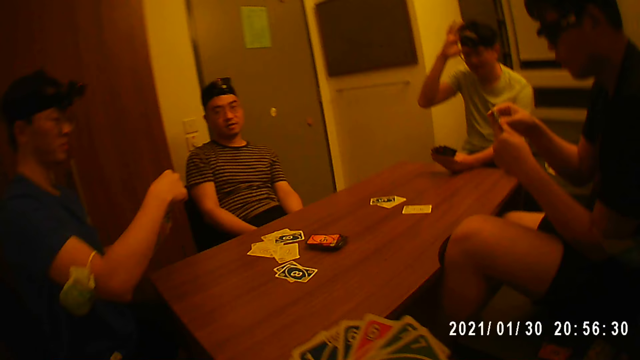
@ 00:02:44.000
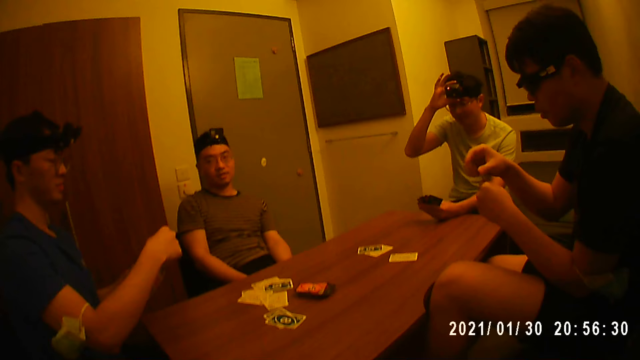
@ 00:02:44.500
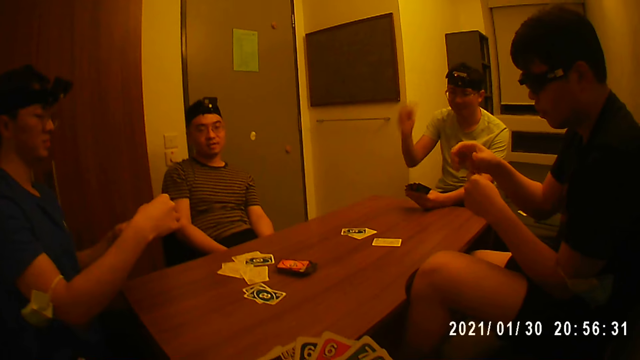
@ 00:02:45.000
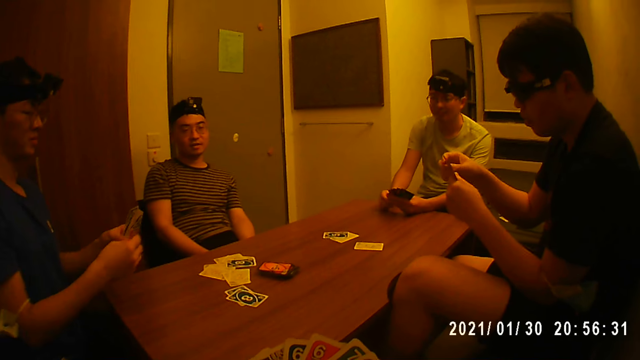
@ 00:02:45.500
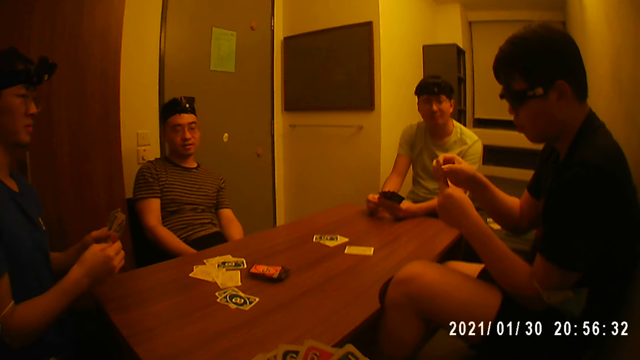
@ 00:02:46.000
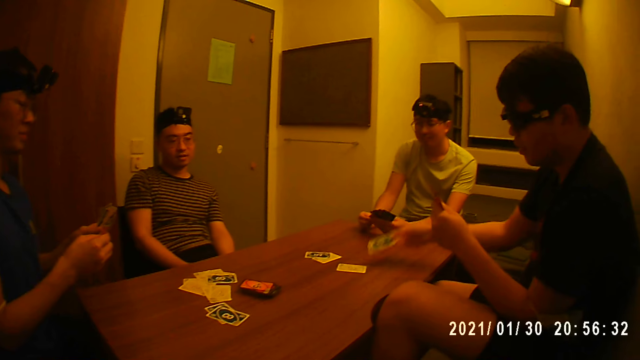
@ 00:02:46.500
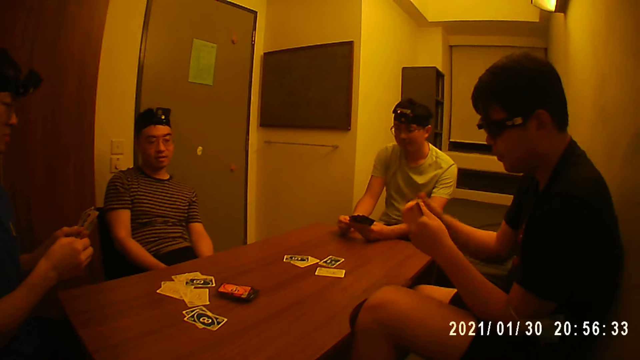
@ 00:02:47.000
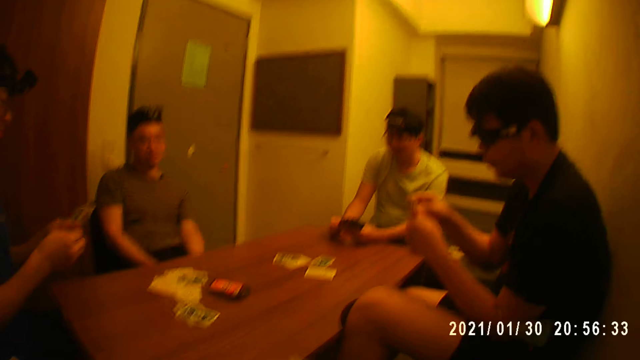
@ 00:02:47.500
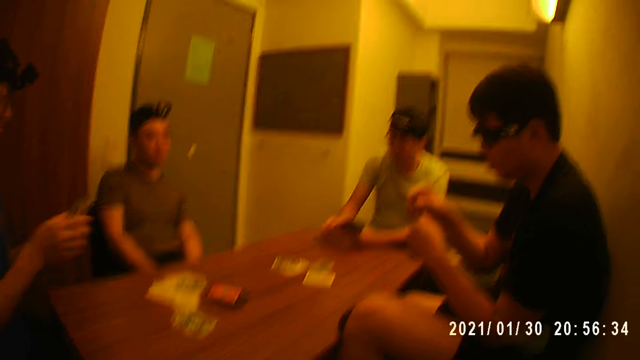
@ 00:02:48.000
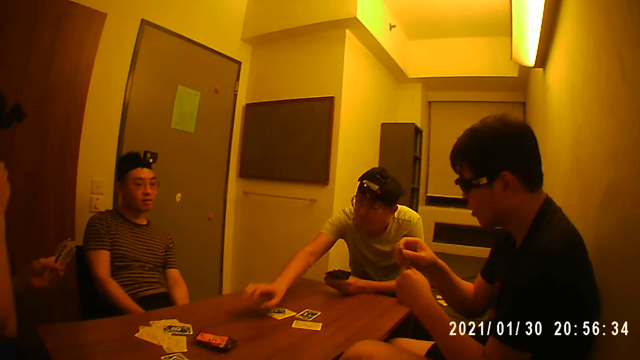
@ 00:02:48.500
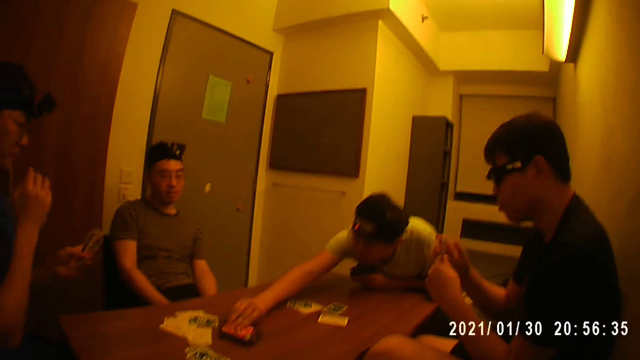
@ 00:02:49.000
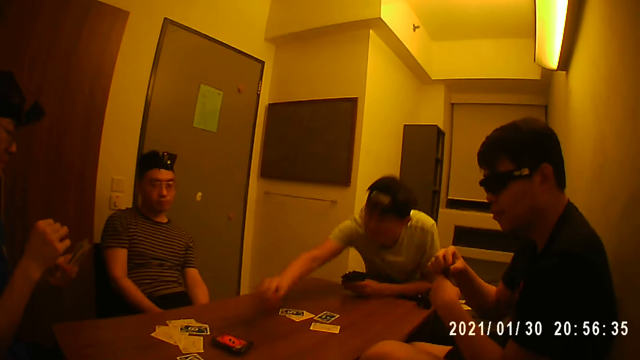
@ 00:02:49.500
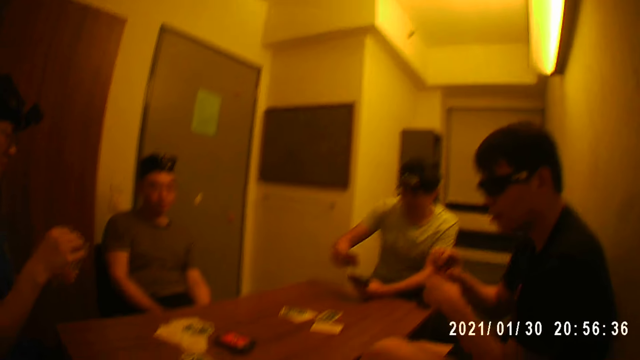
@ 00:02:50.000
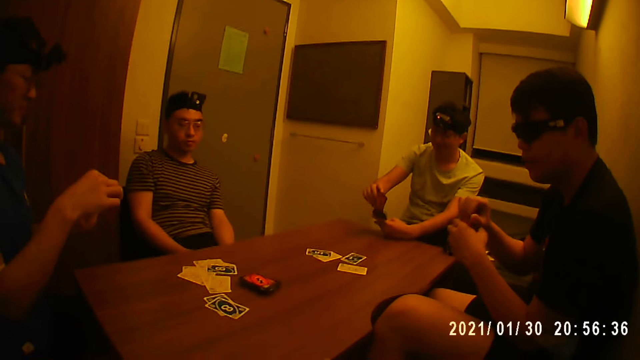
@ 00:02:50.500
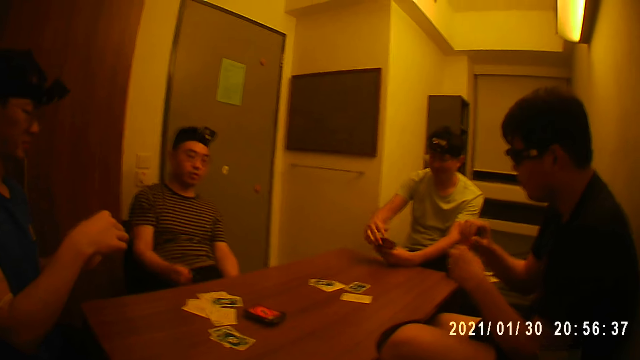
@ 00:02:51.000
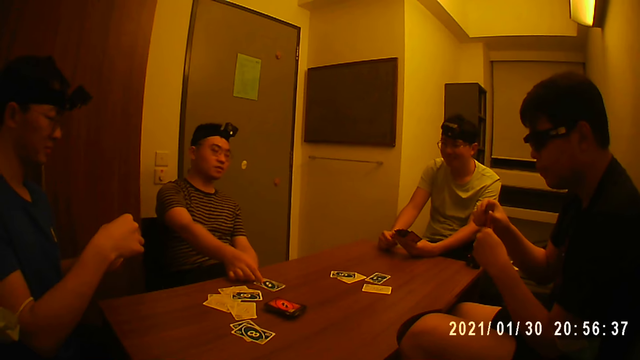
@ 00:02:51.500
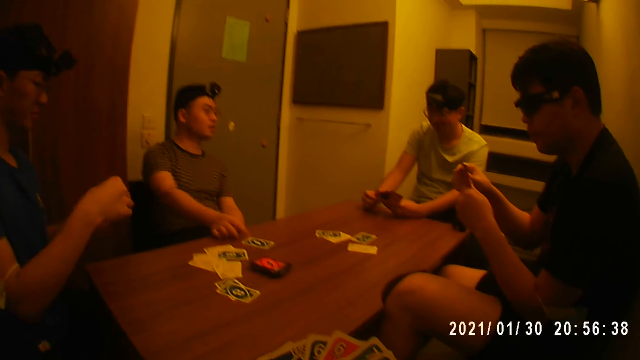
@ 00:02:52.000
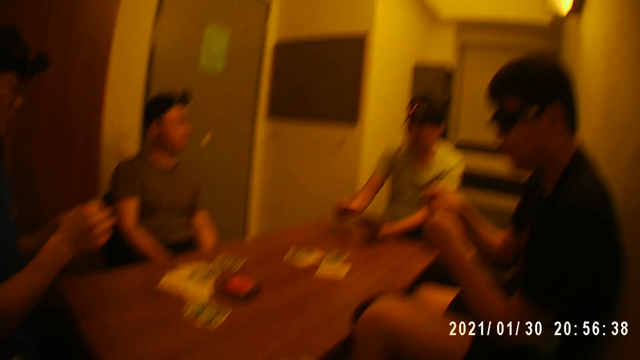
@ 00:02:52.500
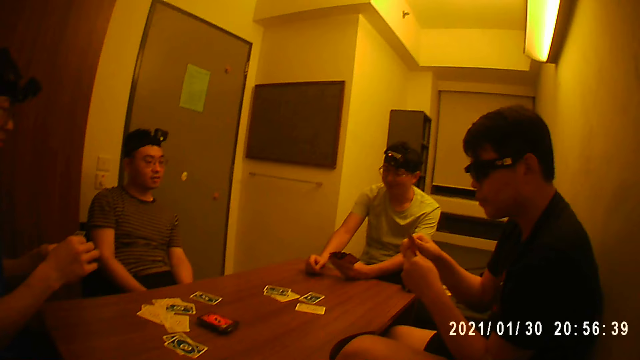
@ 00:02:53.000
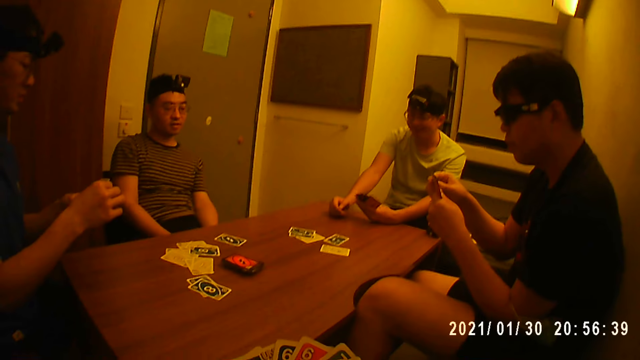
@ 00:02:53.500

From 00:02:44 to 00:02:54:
A player places a card on the table with his right hand. The camera wearer places a card on the table. Another player picks a card from the stack of cards on the table with his right hand. A third player places a card on the table with his right hand. The second player places a card on the table with his right hand.

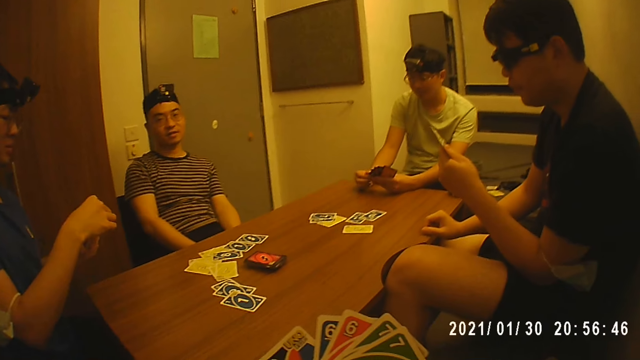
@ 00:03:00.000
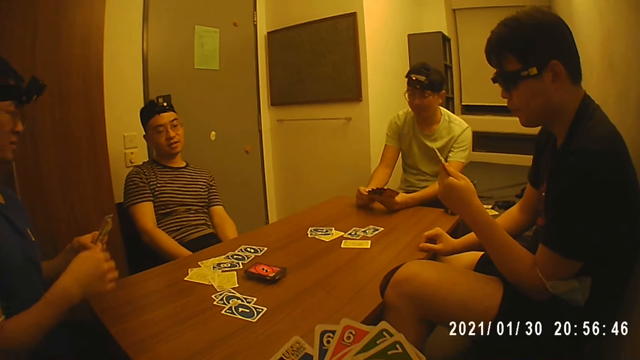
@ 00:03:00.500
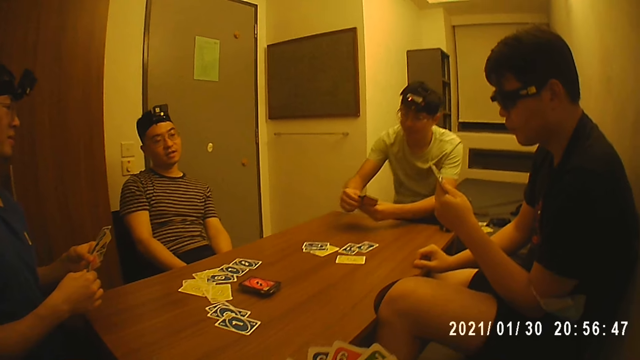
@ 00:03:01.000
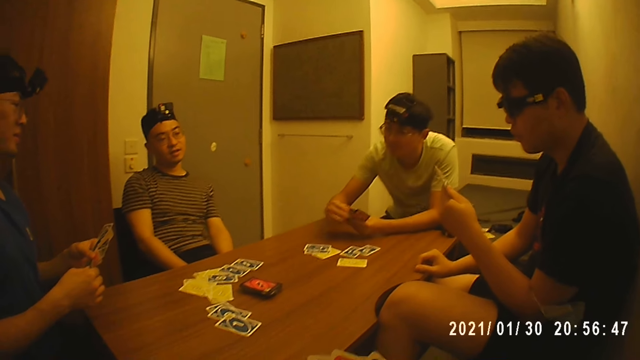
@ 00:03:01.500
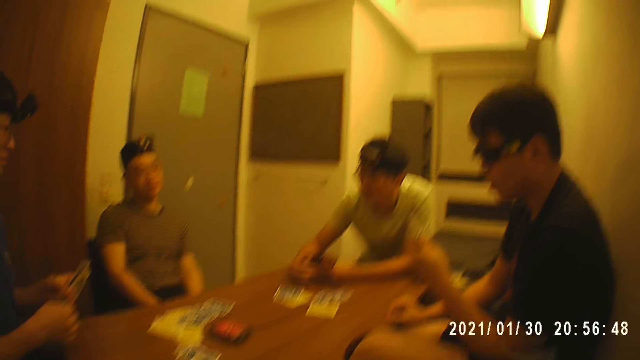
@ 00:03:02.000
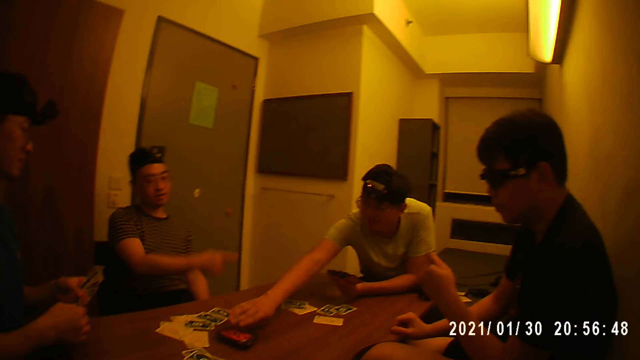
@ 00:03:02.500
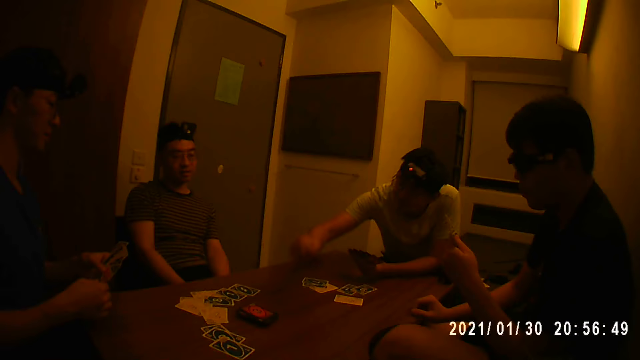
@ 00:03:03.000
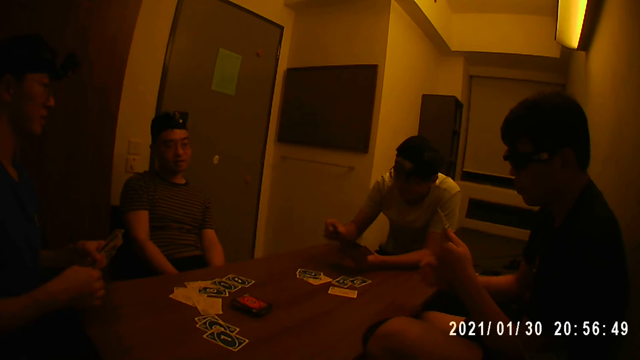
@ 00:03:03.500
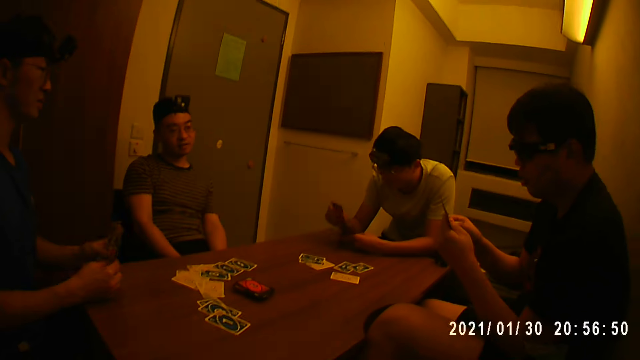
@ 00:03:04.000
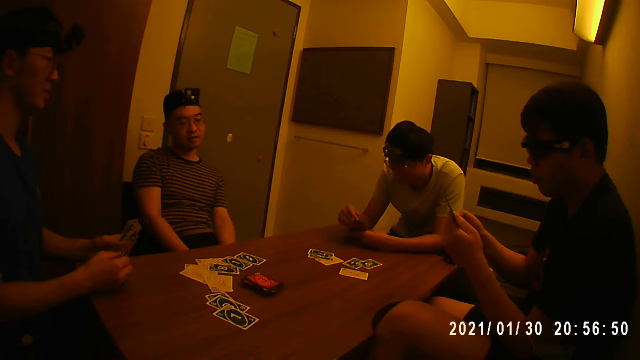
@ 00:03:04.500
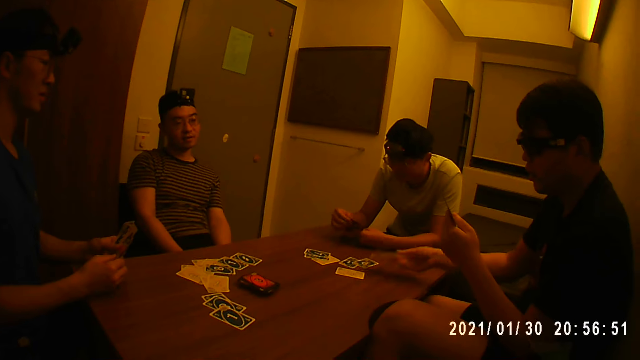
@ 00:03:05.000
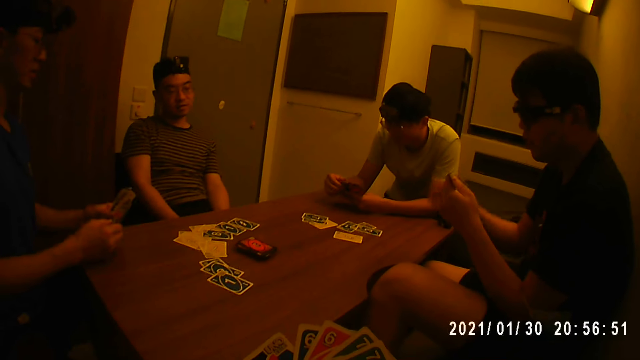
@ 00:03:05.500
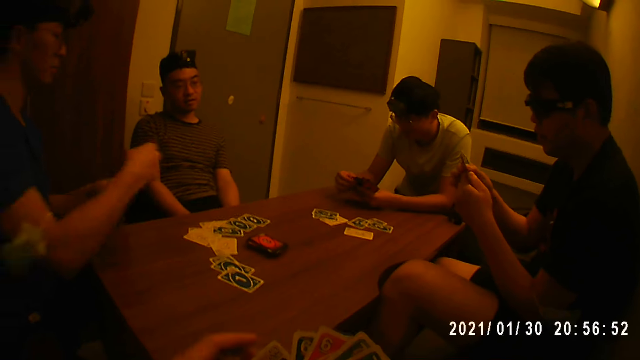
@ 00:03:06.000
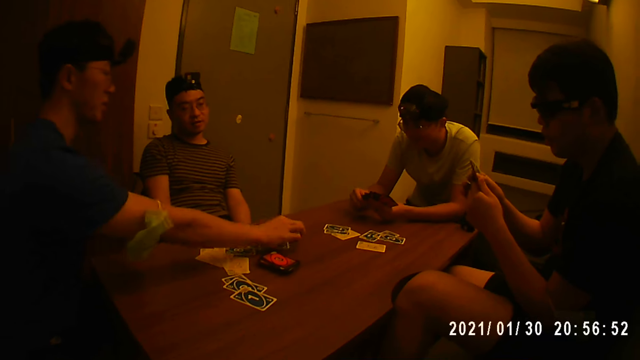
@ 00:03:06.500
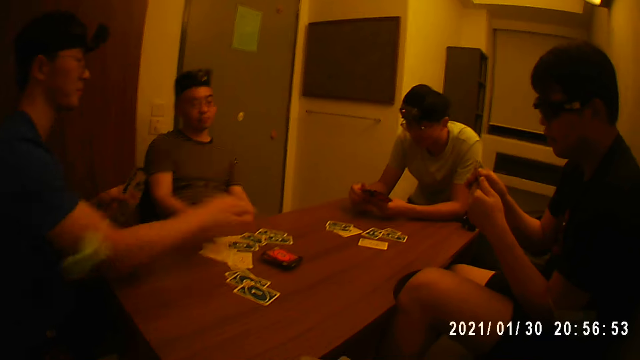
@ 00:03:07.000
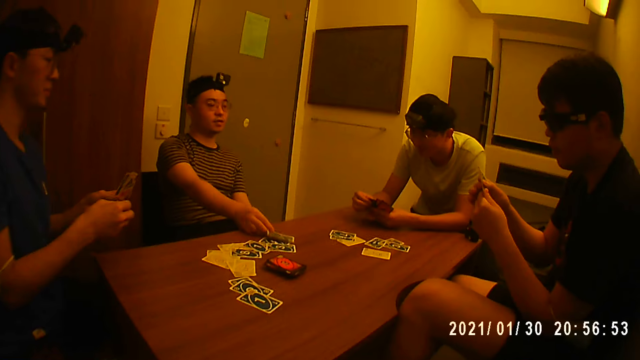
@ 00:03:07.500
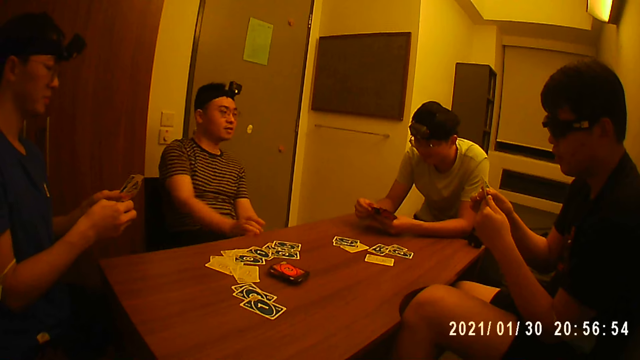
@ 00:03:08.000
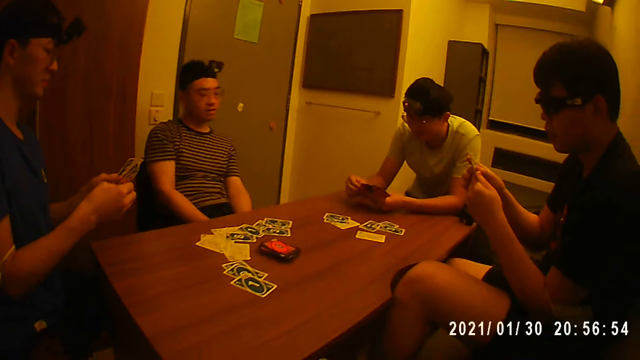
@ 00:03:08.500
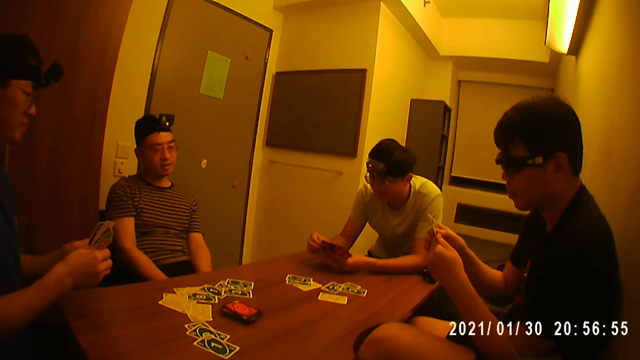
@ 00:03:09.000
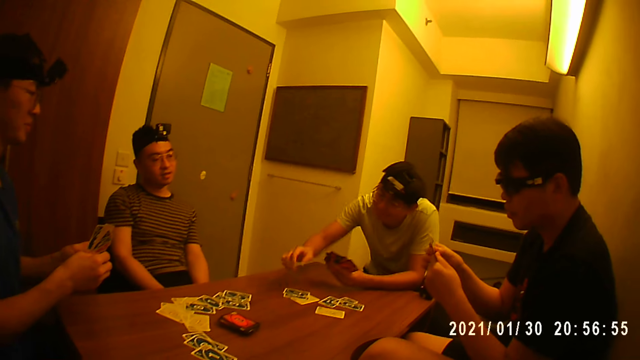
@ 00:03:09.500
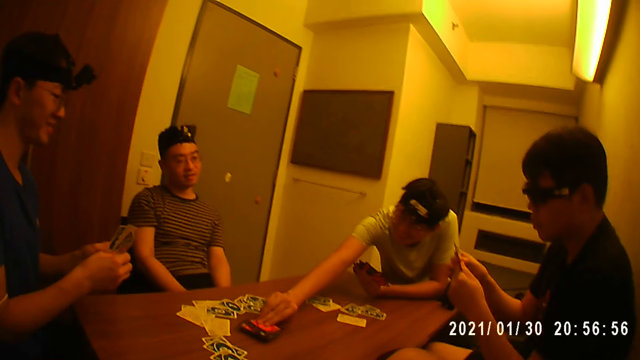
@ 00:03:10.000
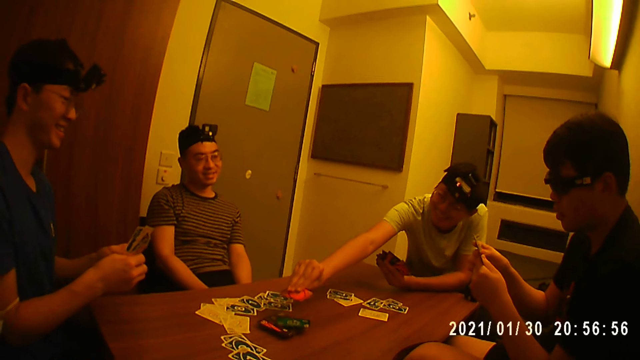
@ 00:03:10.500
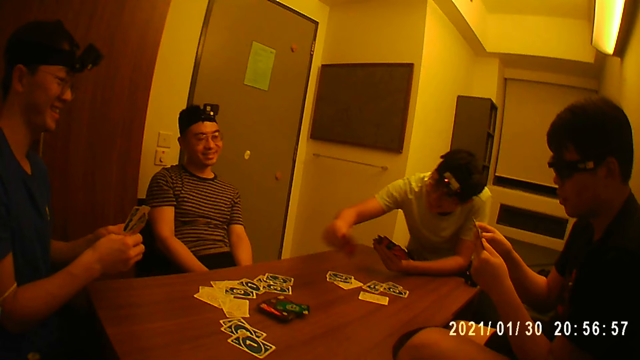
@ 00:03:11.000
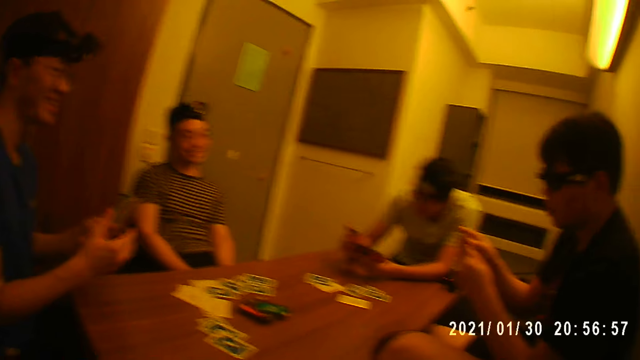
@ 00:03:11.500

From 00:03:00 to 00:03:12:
A player picks a card from the stack of cards on the table with his right hand. Another player places a card on the table with his right hand. A third player places a card on the table with his right hand. The first player places a card on the table with his right hand. He picks a card from the stack of cards on the table with his right hand.
